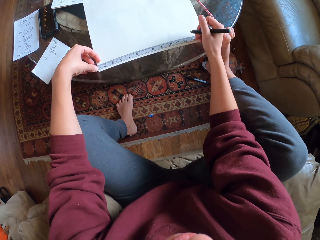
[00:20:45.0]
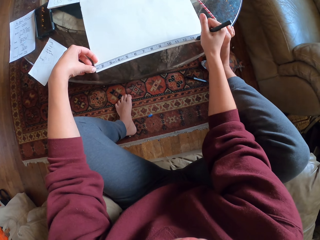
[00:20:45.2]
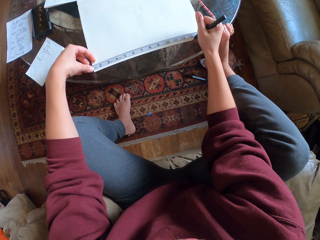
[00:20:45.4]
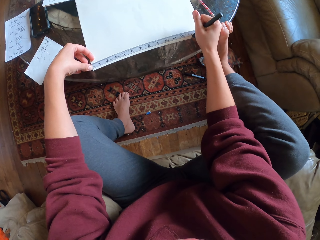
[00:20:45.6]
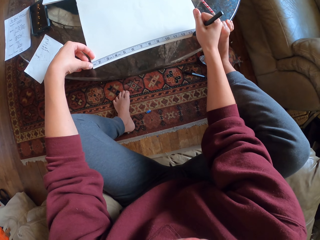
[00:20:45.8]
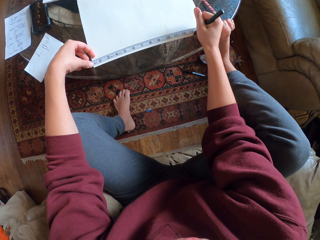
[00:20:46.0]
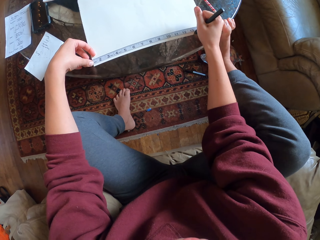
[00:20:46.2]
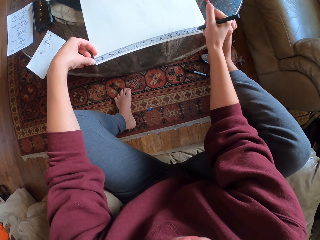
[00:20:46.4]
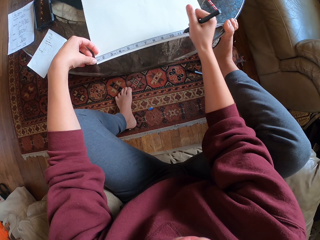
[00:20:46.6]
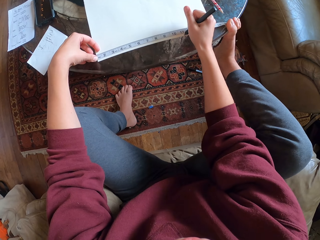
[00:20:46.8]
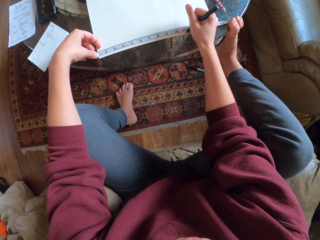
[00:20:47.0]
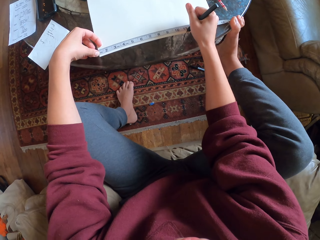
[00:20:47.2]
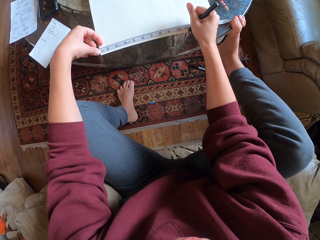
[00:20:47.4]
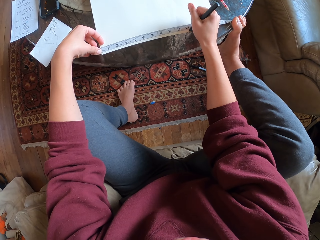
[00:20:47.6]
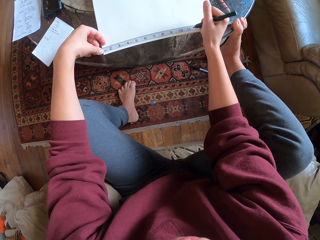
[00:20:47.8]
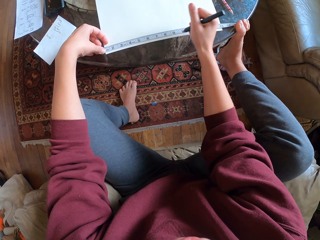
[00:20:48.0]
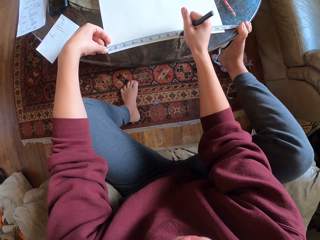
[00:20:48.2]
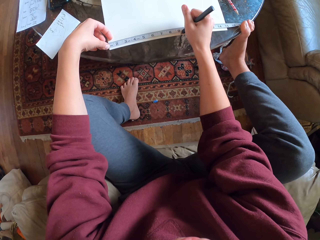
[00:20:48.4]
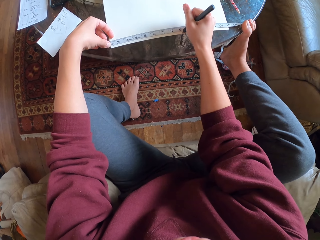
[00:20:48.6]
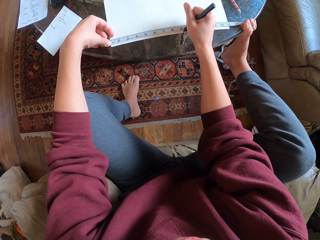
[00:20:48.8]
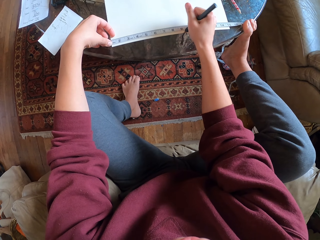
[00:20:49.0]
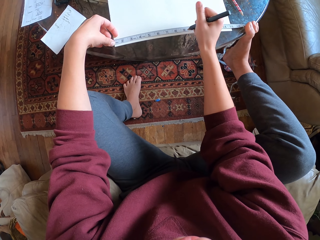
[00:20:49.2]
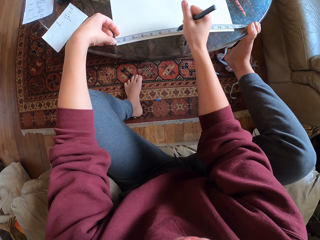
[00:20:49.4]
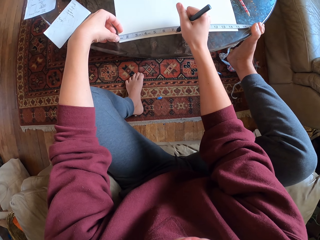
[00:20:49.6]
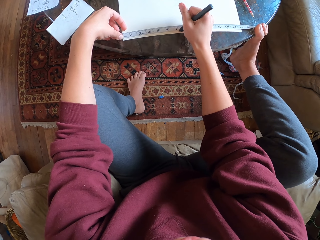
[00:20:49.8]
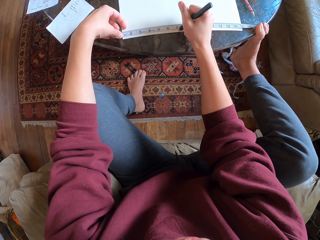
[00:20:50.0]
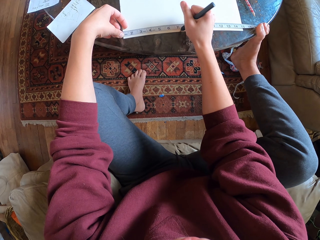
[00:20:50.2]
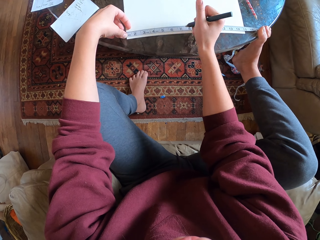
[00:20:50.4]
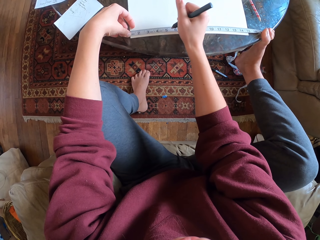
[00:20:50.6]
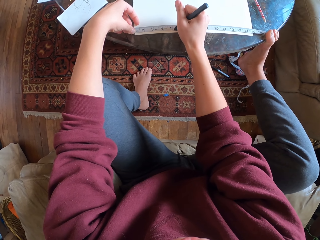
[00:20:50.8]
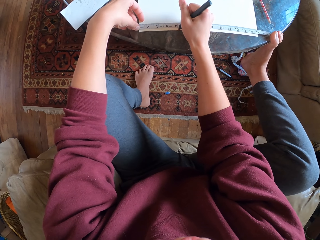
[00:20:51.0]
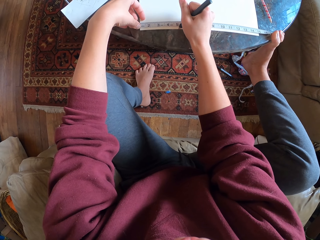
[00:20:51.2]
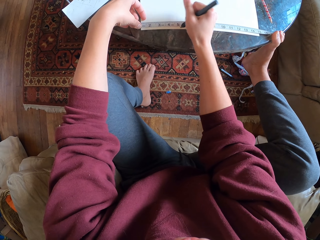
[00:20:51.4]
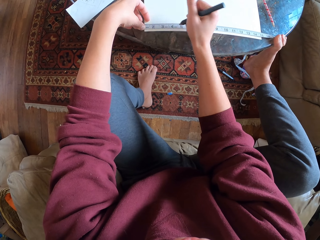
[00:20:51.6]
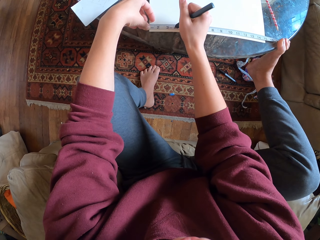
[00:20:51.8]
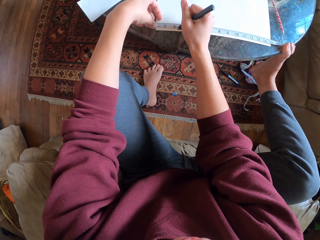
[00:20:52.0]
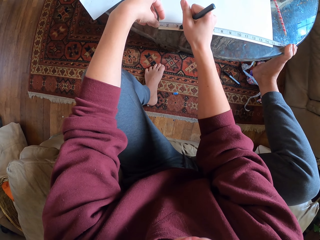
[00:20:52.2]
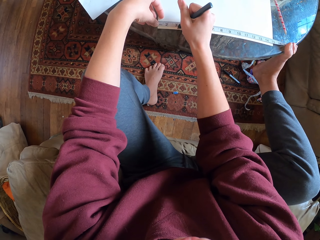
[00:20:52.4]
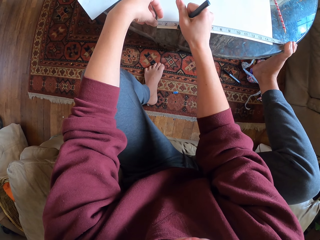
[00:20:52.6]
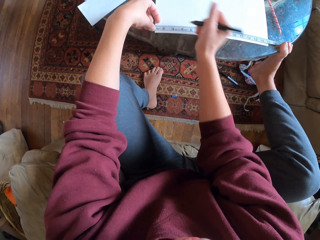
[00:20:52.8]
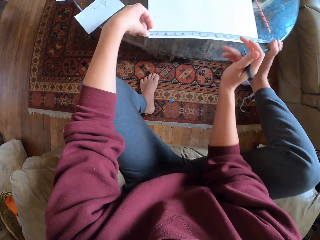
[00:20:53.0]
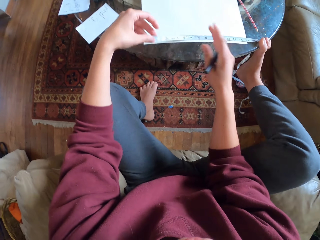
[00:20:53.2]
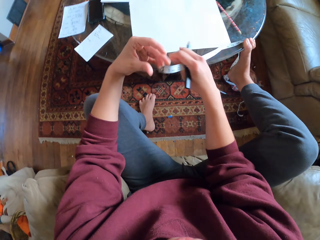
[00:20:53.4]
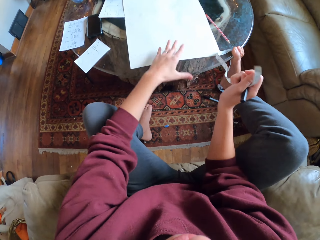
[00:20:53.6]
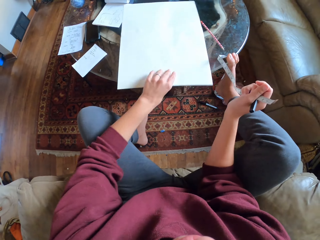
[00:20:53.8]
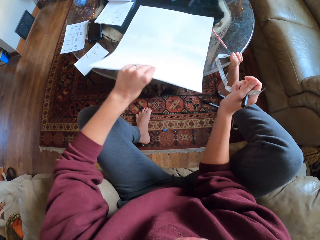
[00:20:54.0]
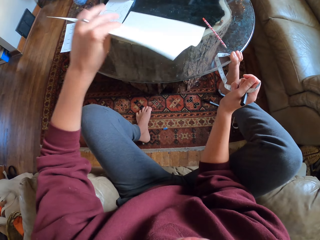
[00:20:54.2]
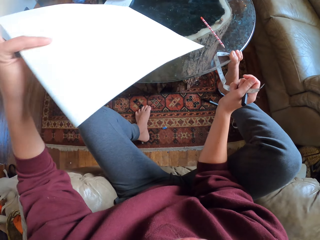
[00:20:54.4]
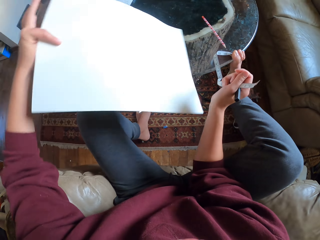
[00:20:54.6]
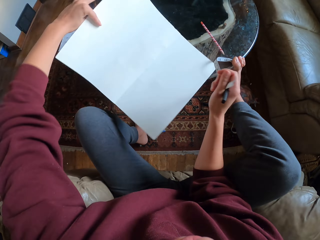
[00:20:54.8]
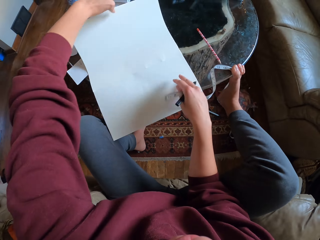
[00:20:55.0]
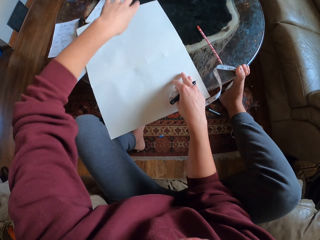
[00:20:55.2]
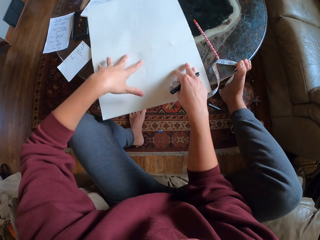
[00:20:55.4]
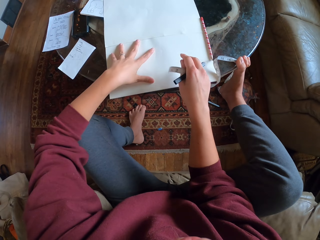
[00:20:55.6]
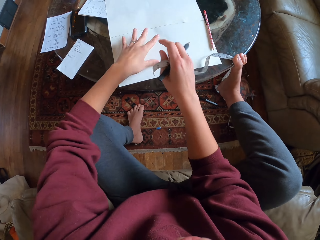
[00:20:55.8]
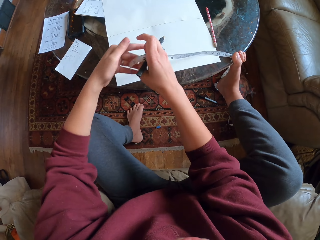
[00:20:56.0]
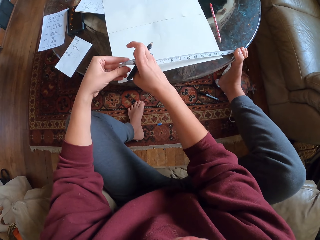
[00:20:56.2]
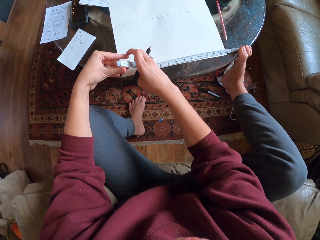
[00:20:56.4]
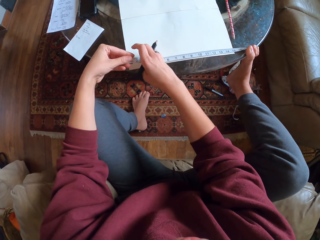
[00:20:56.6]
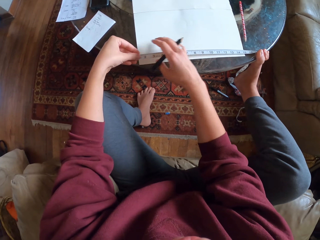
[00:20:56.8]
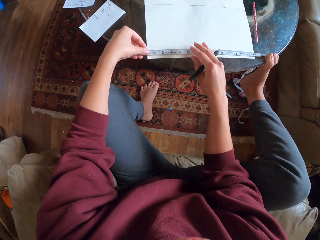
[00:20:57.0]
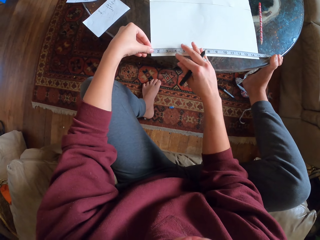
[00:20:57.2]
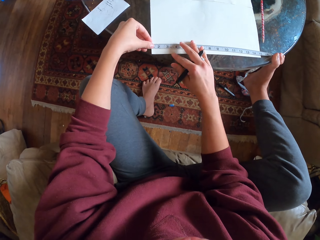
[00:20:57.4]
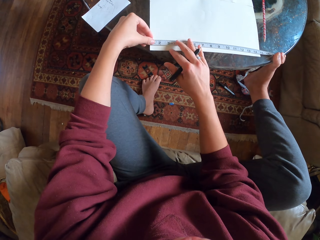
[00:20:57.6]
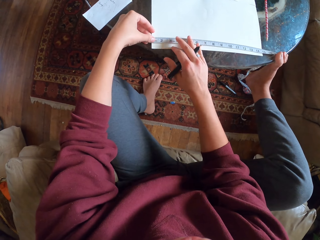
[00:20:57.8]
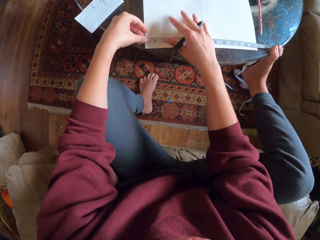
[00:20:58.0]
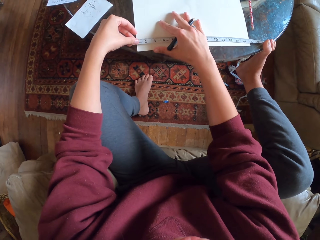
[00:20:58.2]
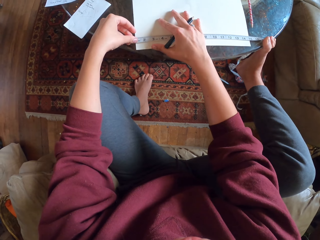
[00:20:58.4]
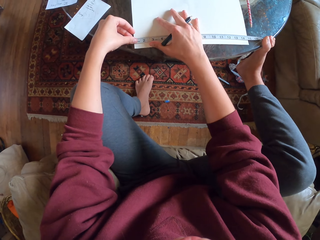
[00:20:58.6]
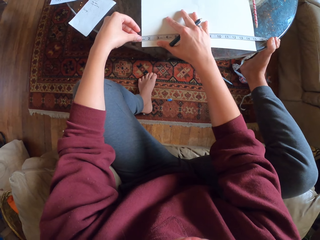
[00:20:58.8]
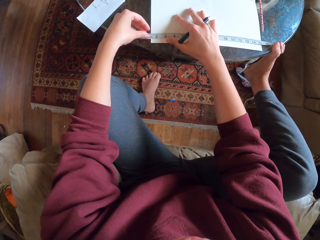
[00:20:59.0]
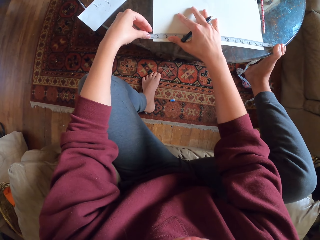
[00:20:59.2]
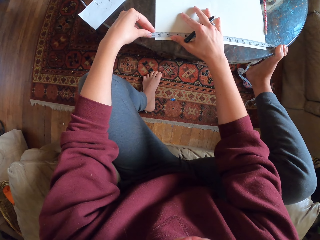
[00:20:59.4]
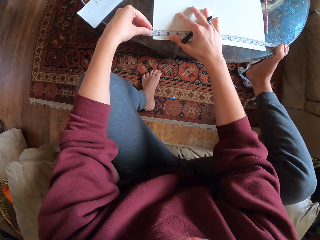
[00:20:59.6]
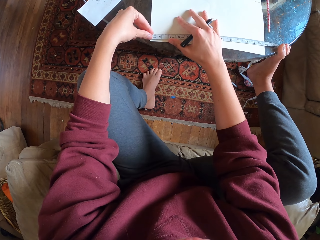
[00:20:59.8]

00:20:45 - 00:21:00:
The camera wearer takes his initial drawing pencil. He puts marks on the drawing paper. He takes down the measurement. He rotates the drawing paper. He measures the drawing paper with a measuring tape.

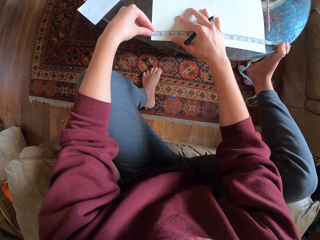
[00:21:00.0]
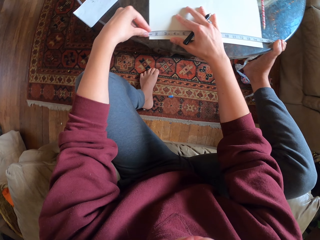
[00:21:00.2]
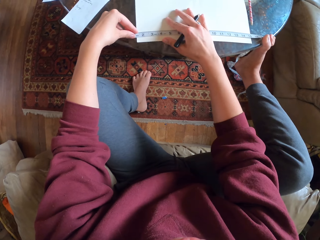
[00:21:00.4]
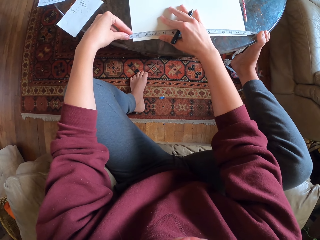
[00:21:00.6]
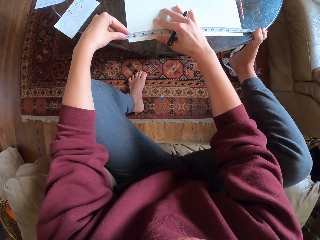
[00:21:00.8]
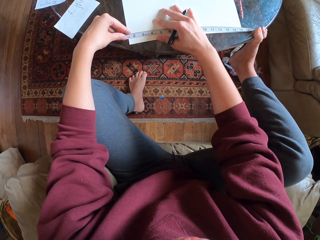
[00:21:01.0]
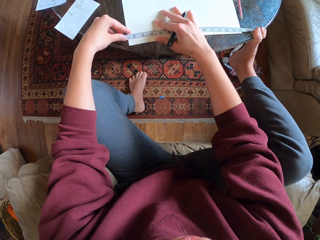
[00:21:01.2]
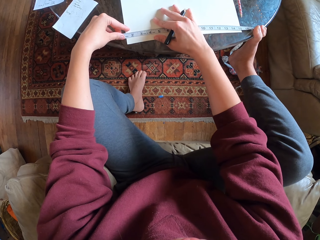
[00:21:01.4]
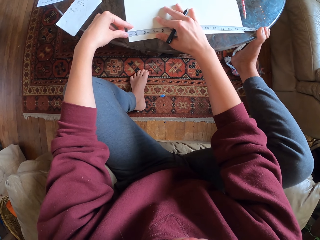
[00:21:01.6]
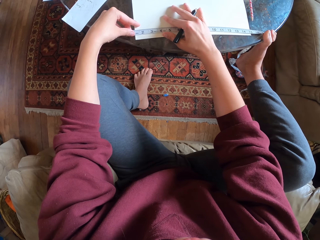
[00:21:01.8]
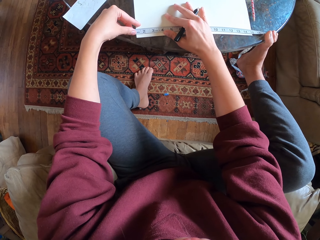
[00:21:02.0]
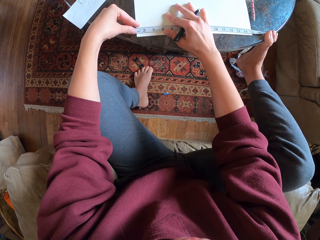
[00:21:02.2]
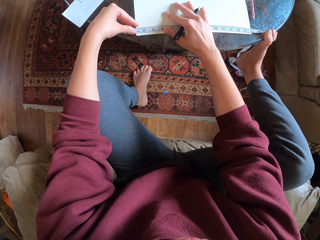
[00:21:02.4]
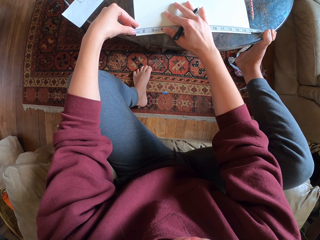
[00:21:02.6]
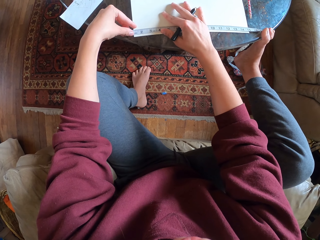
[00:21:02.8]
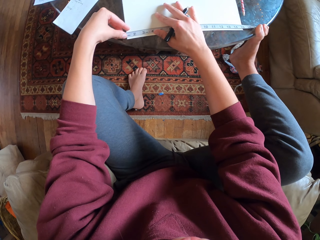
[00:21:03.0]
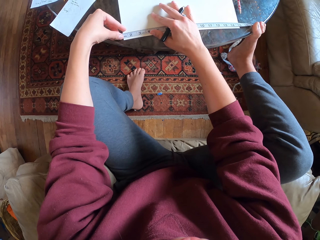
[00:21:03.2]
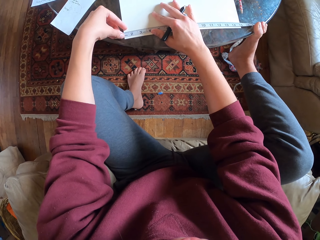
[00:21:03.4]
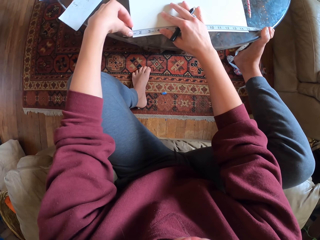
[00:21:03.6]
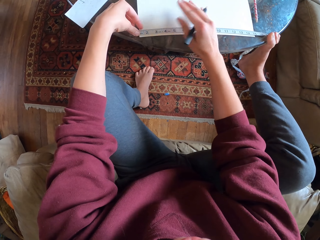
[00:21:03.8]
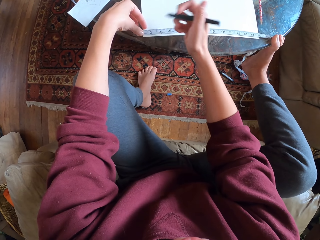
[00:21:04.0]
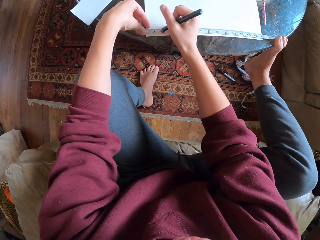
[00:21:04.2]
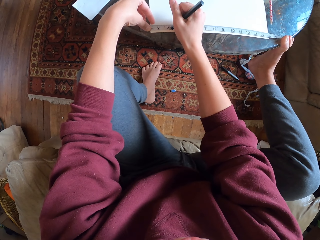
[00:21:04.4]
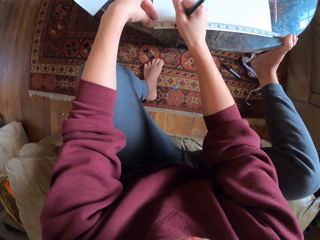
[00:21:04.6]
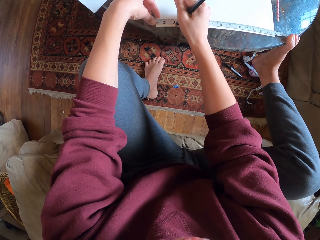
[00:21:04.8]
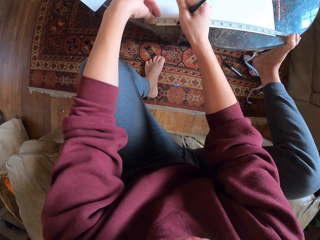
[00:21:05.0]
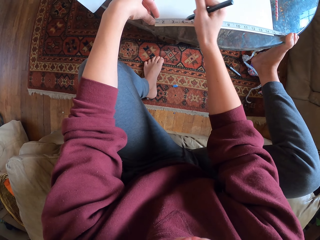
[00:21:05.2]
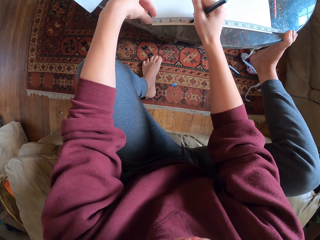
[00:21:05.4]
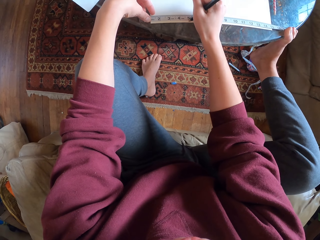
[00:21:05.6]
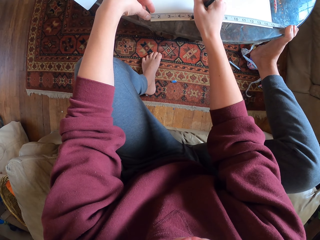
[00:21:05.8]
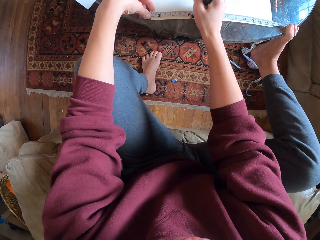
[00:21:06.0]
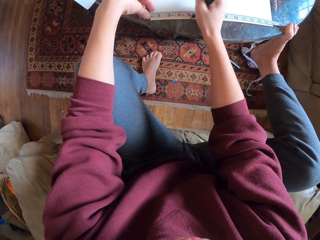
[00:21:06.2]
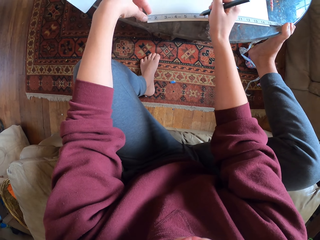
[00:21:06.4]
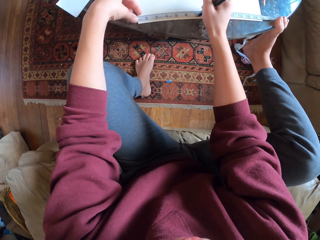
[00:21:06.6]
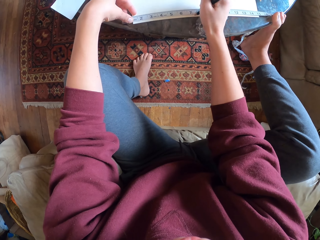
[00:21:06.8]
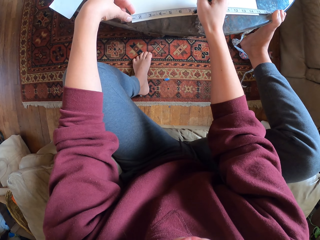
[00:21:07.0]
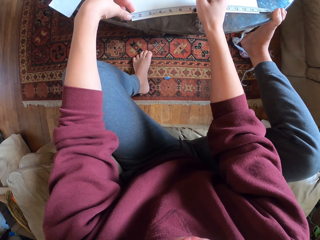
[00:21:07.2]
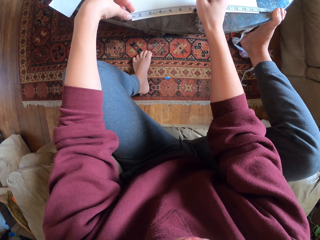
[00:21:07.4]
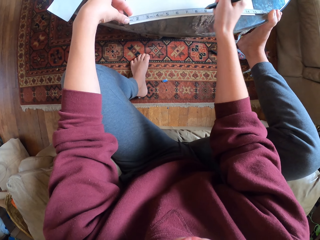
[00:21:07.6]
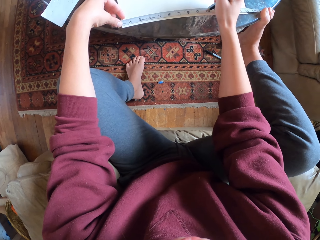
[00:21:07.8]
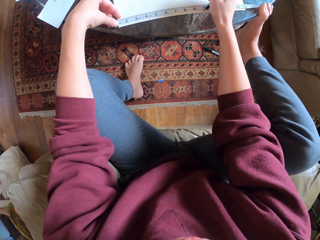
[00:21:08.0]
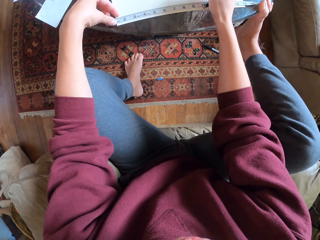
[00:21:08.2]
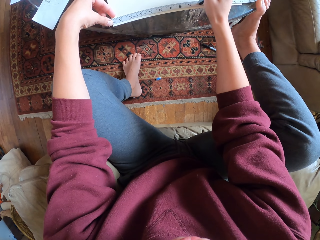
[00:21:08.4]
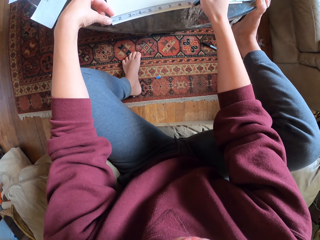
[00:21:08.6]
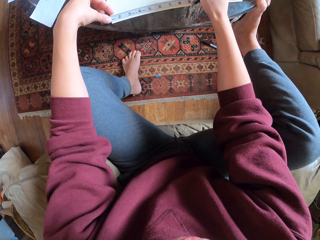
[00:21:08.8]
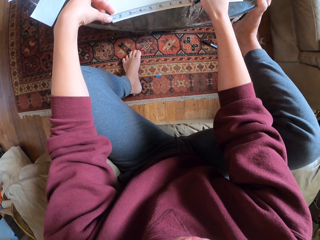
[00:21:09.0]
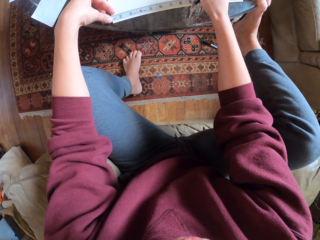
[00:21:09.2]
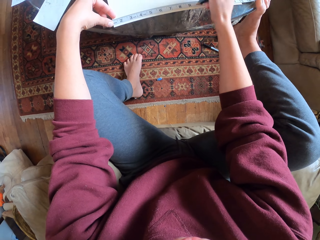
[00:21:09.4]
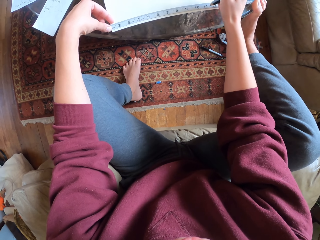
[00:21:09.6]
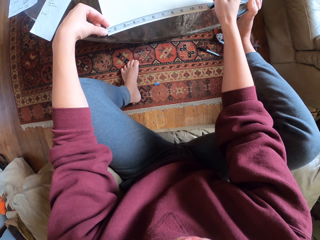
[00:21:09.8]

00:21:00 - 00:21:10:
The camera wearer puts marks on the drawing paper.
